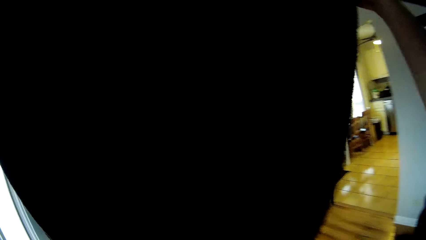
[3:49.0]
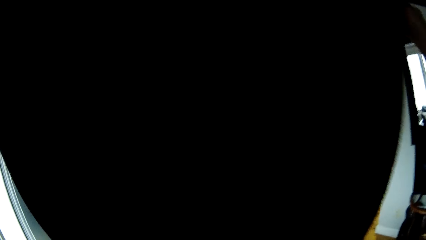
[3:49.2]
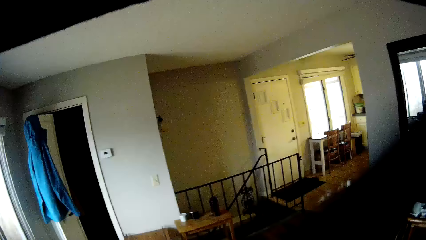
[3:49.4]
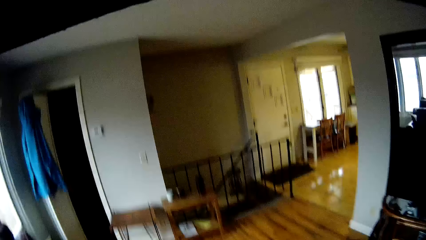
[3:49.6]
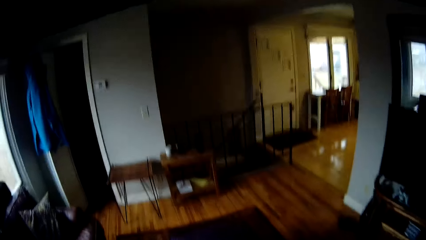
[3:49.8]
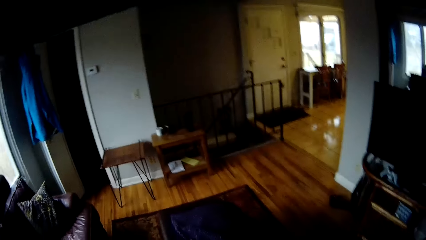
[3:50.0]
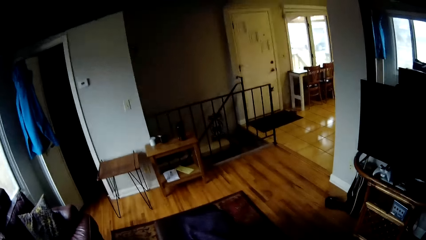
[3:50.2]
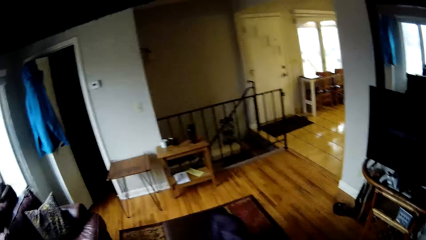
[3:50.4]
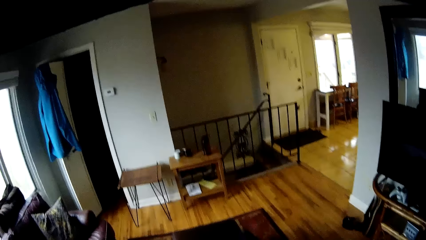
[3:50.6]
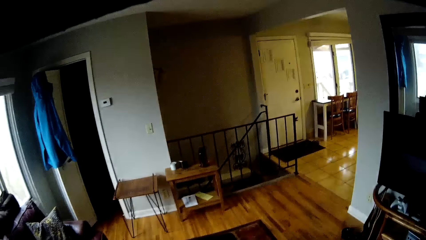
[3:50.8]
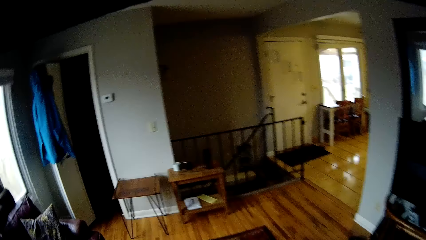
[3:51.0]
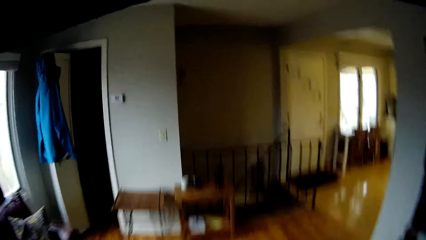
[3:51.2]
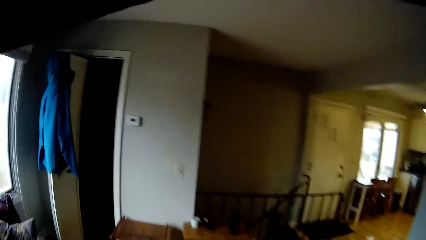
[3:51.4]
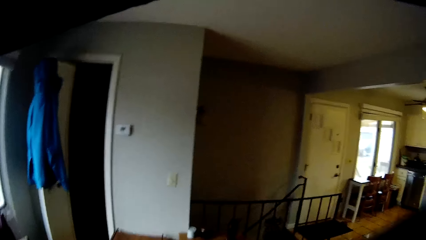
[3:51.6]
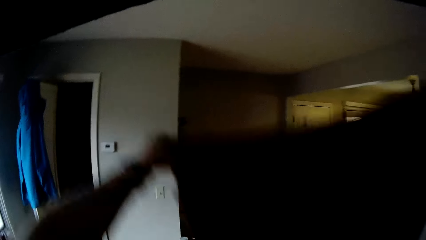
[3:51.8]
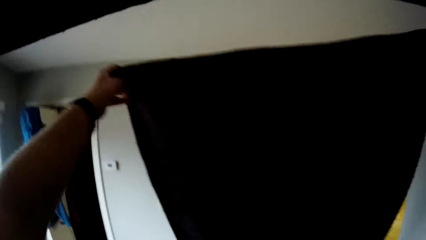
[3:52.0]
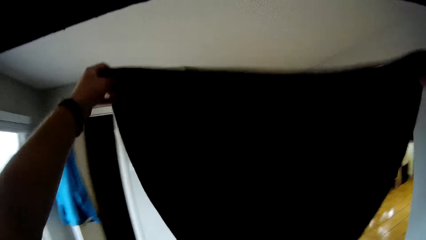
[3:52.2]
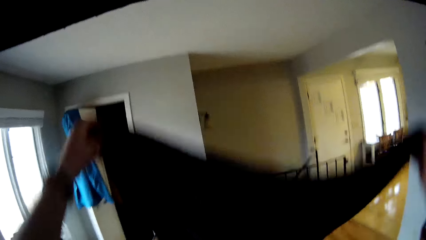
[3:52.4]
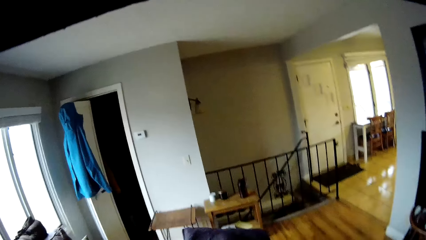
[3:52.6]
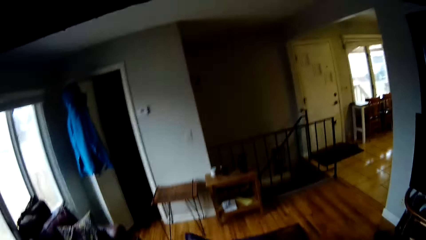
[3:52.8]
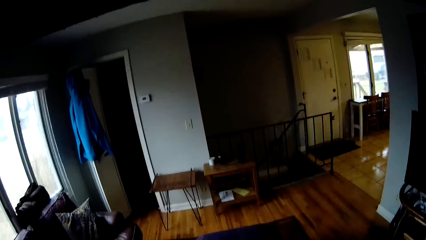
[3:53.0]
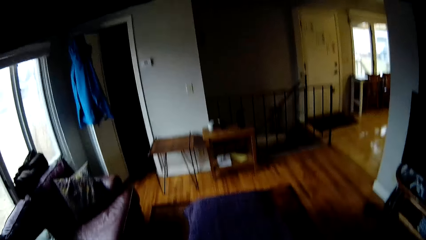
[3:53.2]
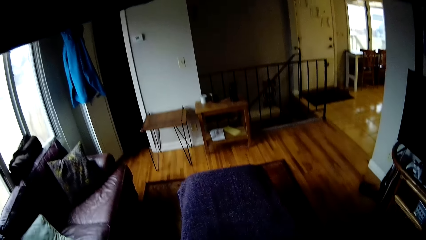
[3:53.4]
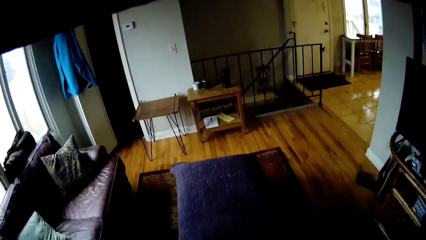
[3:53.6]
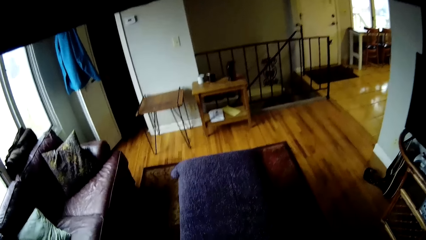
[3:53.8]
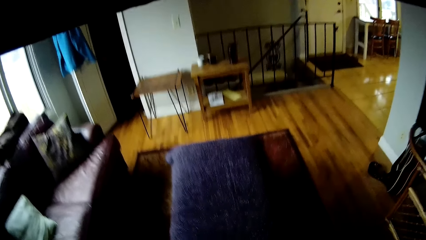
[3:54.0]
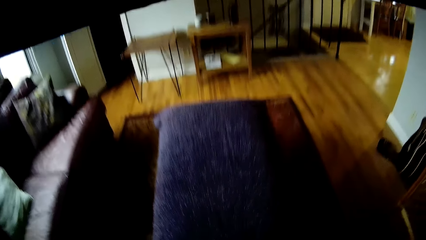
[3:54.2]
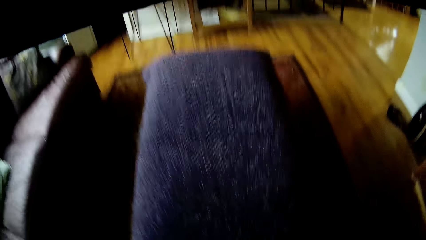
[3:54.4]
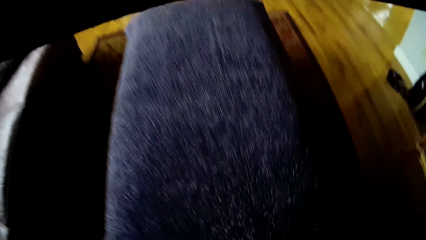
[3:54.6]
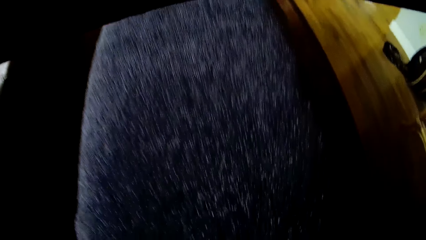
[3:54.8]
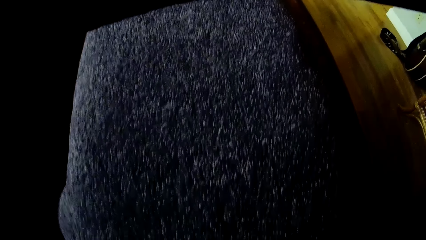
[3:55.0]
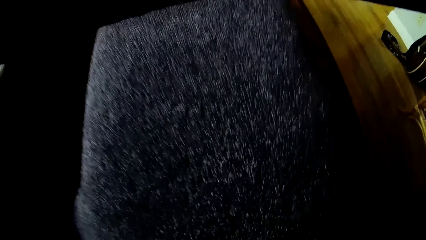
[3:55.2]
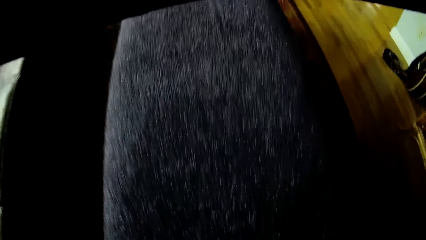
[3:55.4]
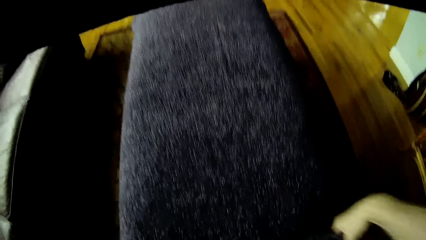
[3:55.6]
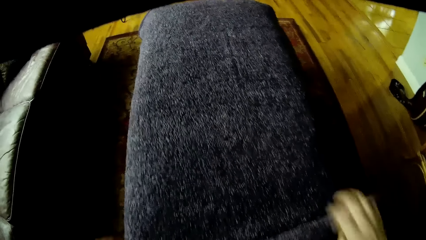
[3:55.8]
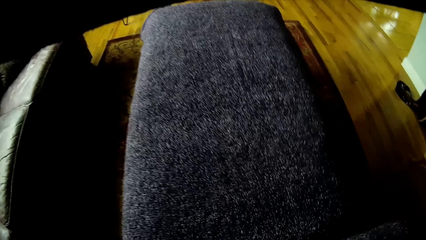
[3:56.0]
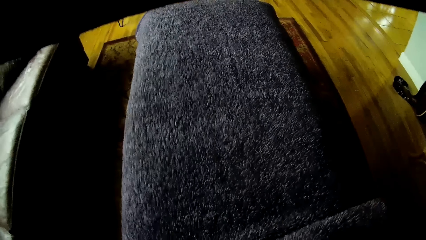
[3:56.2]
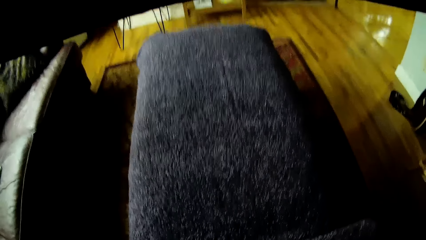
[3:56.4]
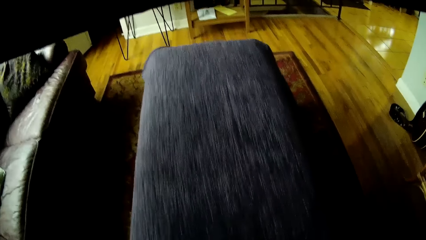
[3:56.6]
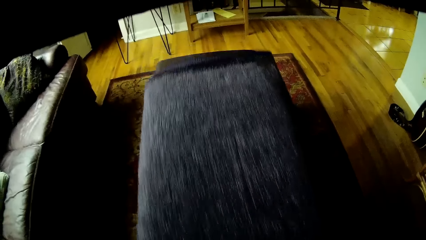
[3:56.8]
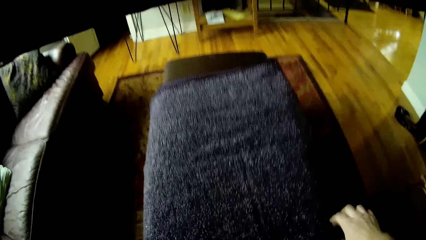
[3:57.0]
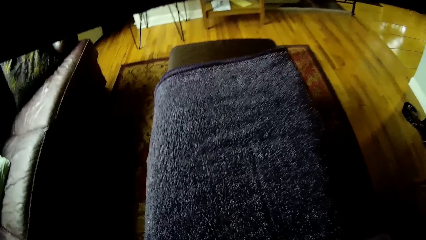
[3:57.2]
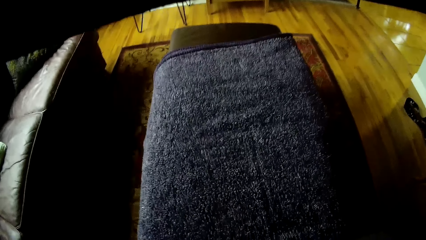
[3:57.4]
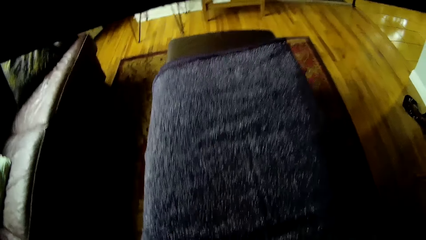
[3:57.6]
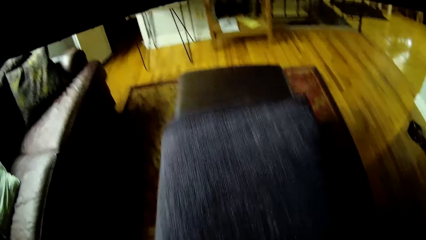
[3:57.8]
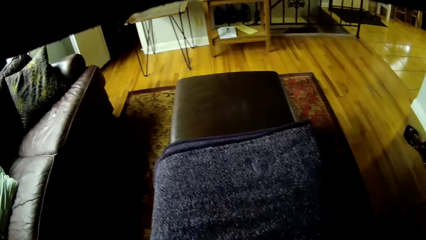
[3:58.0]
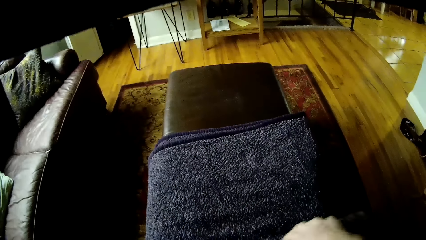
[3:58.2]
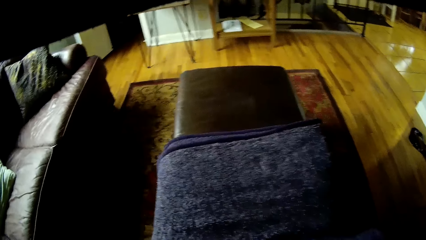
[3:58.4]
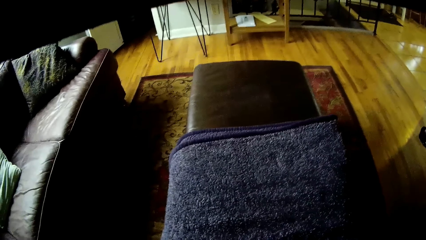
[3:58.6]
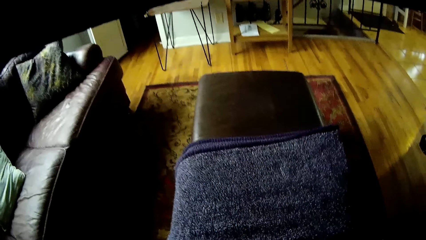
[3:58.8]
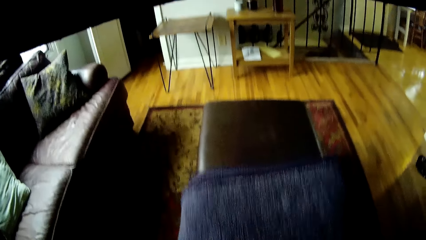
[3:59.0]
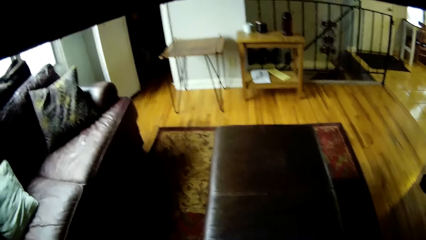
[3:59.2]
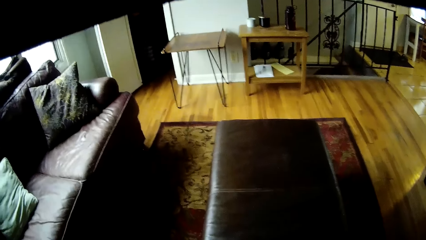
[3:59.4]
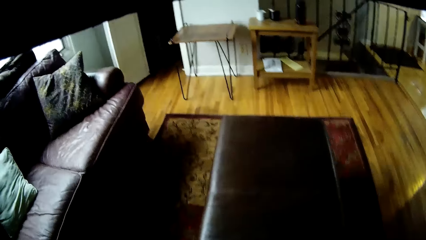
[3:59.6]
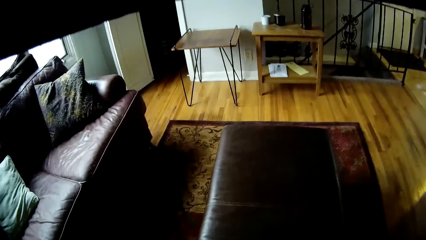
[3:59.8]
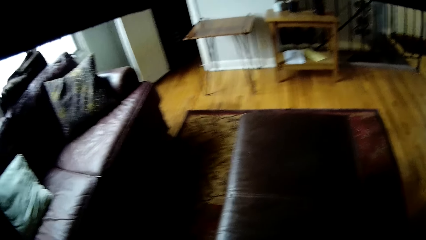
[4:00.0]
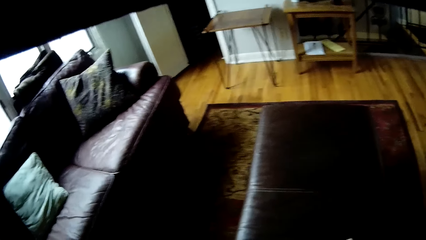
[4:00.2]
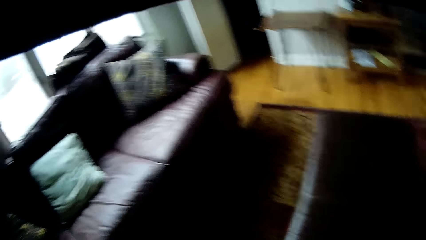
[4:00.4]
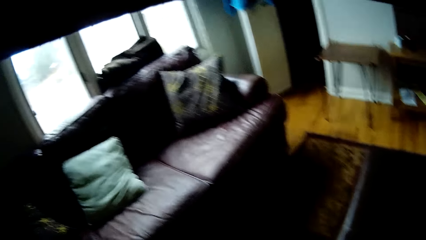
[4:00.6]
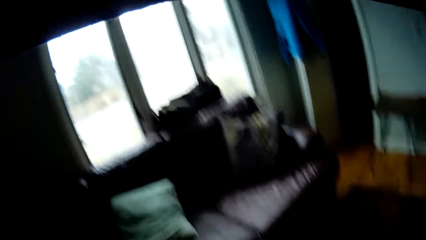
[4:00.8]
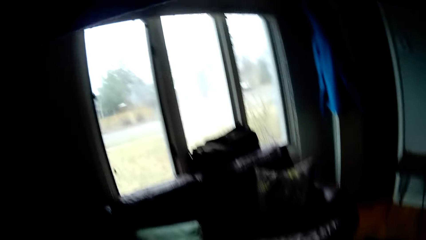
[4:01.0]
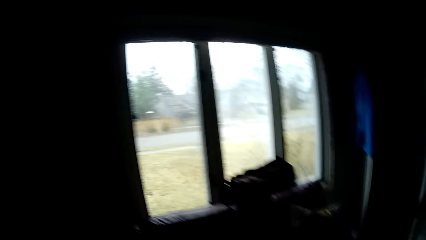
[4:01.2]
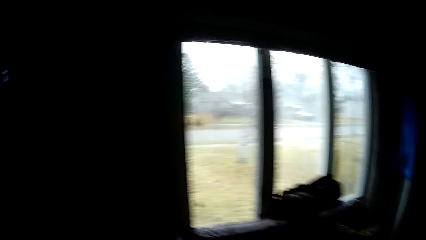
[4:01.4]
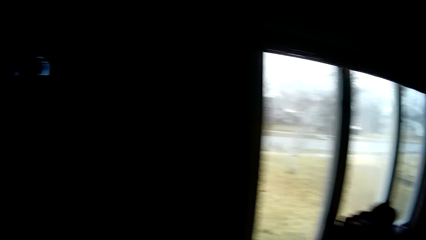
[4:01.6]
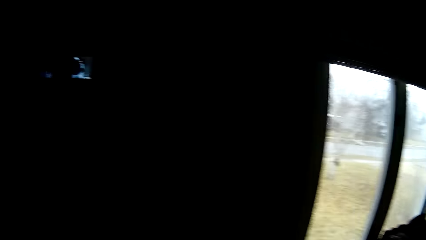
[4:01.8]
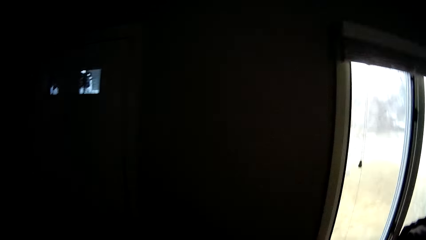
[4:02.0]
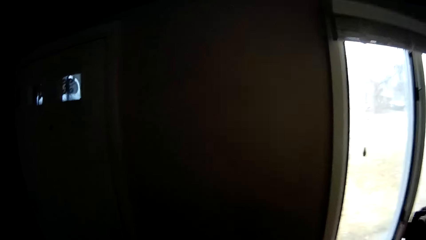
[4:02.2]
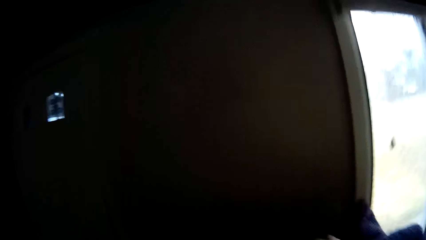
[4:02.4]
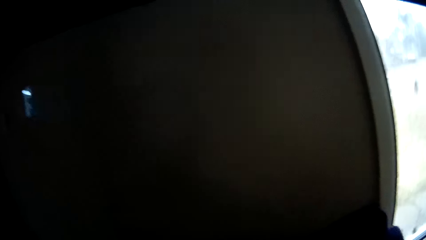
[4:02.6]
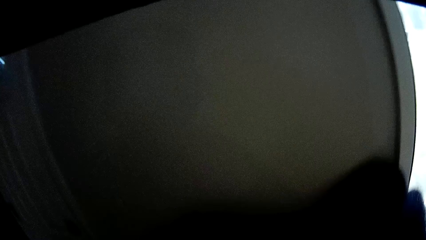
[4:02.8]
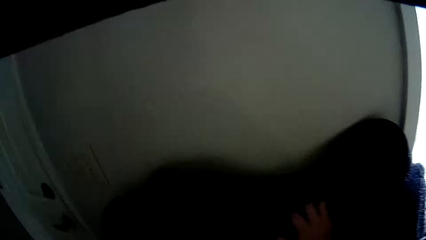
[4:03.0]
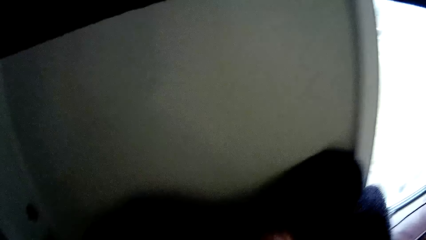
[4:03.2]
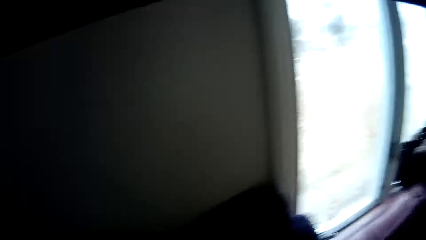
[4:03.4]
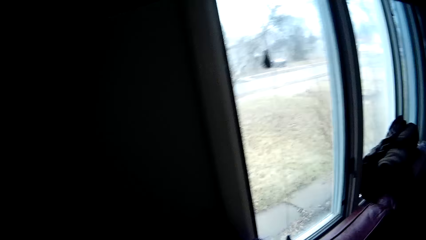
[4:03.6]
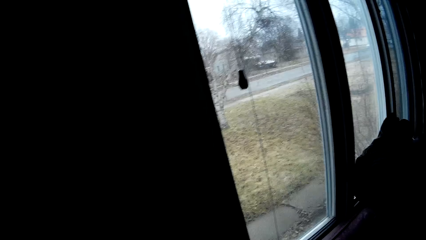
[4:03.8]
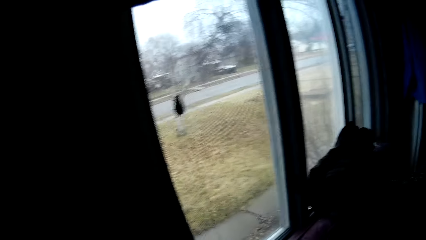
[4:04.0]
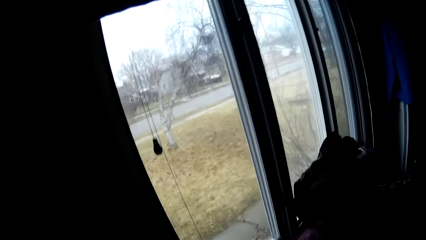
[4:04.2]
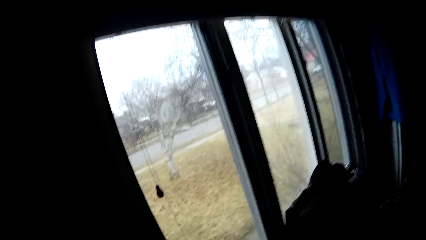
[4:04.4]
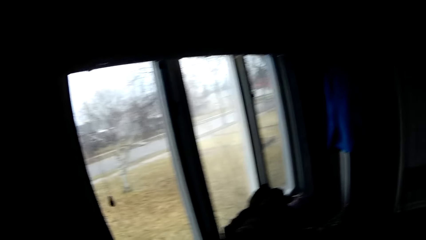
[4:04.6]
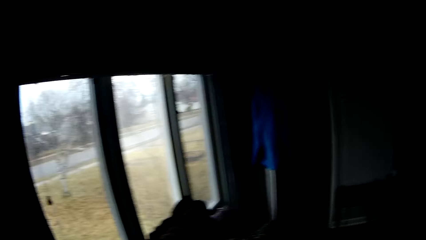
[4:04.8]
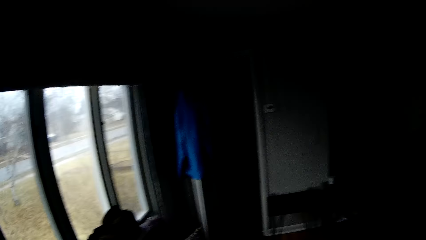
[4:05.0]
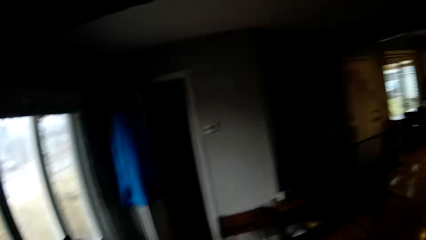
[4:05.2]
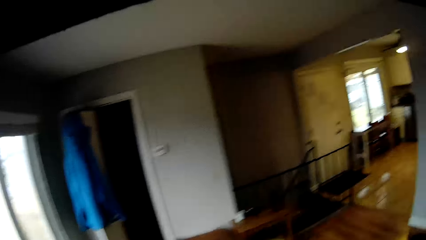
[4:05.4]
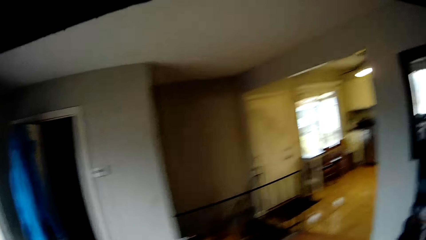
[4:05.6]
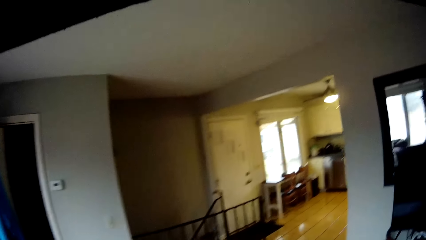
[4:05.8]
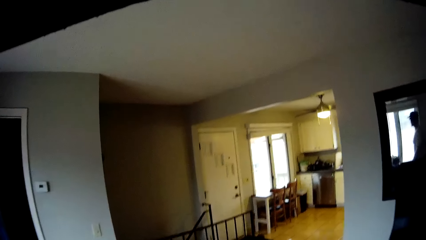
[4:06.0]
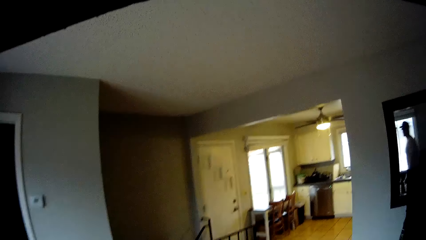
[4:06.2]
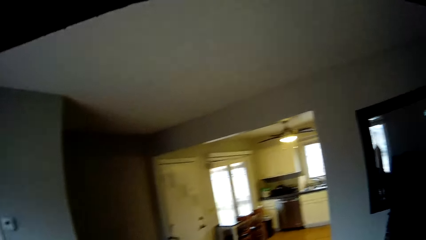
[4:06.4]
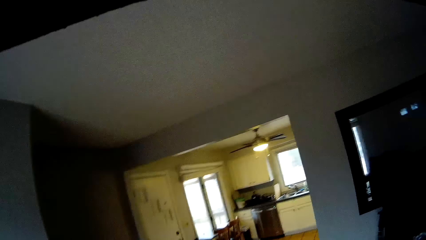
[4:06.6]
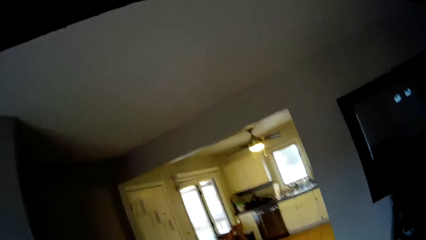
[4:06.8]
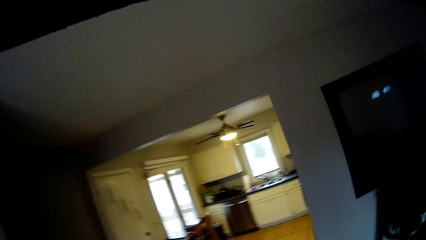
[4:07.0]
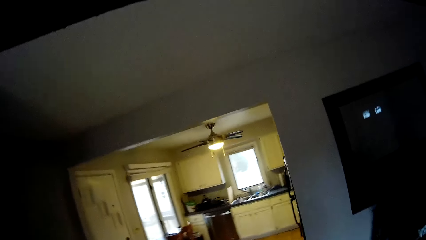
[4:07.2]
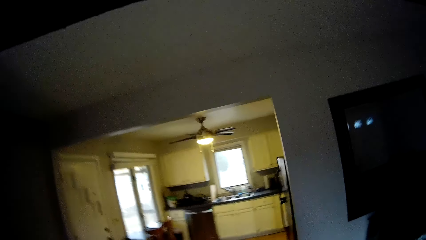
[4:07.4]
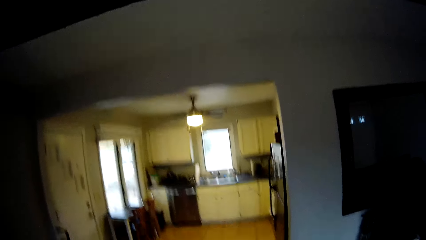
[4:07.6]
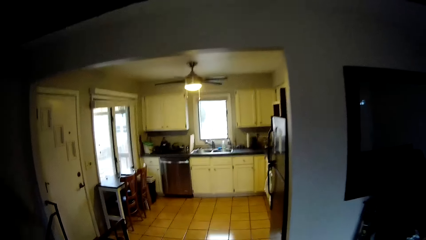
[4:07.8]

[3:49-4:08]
The camera wearer spreads the blanket on the ottoman. They fold the linen. They fold the blanket. They place the blanket on the chair. They walk around.
